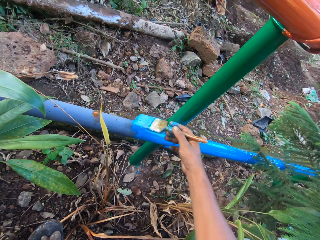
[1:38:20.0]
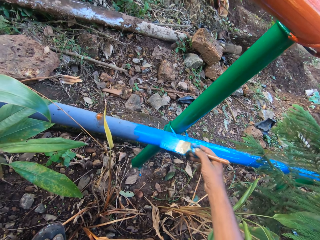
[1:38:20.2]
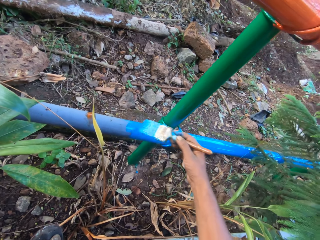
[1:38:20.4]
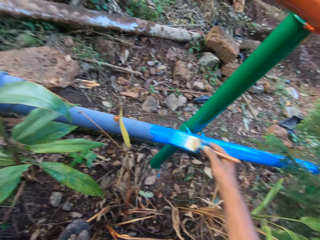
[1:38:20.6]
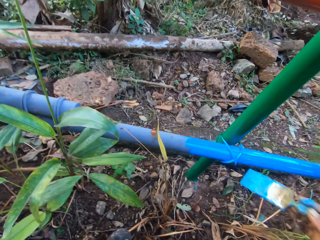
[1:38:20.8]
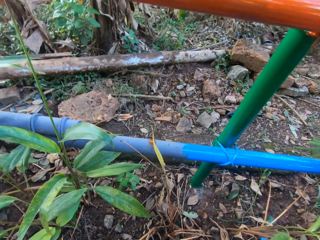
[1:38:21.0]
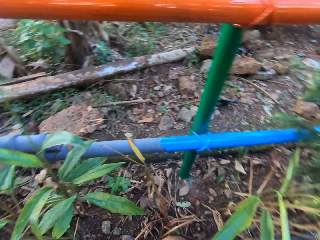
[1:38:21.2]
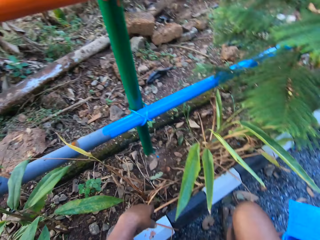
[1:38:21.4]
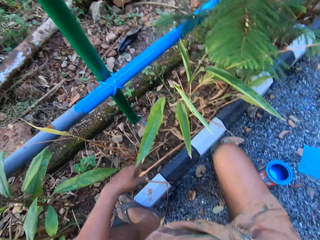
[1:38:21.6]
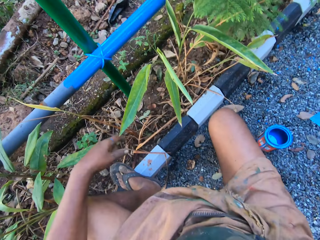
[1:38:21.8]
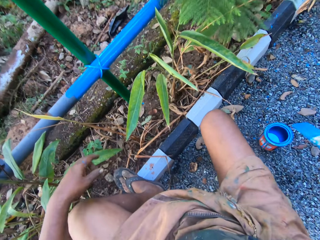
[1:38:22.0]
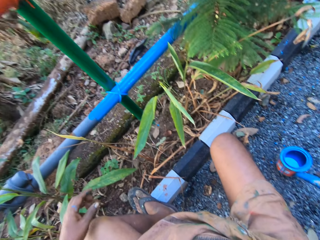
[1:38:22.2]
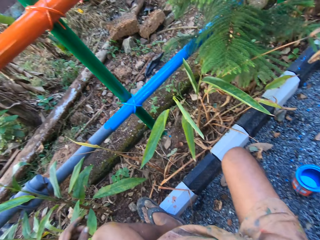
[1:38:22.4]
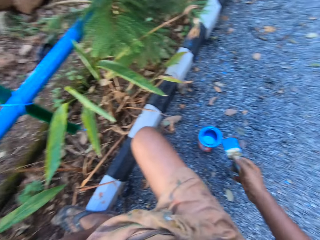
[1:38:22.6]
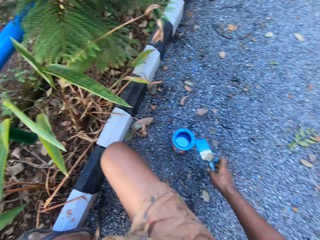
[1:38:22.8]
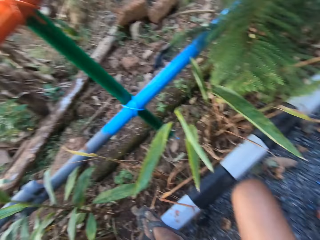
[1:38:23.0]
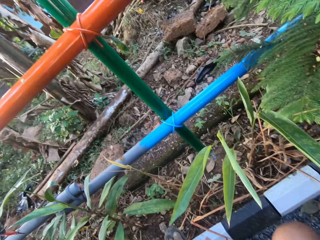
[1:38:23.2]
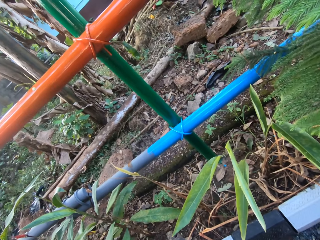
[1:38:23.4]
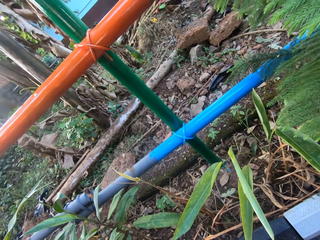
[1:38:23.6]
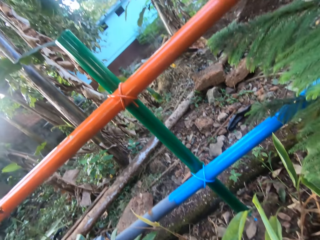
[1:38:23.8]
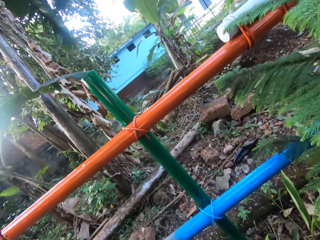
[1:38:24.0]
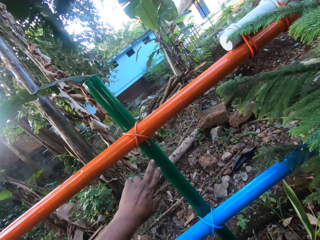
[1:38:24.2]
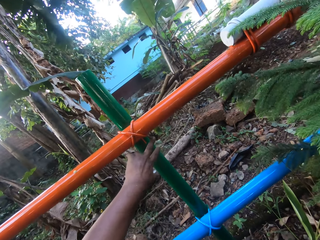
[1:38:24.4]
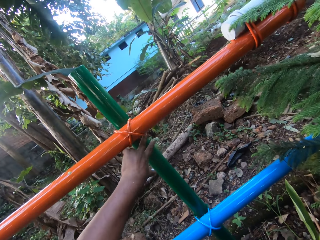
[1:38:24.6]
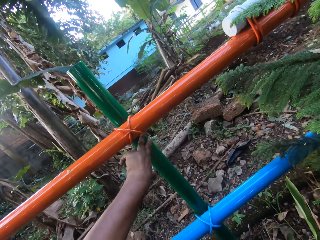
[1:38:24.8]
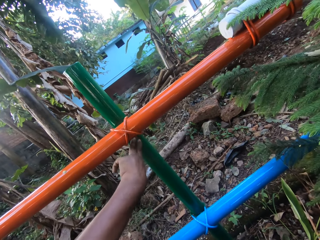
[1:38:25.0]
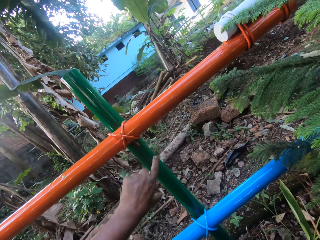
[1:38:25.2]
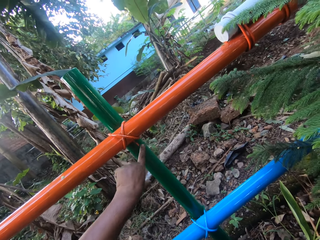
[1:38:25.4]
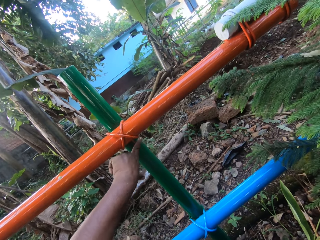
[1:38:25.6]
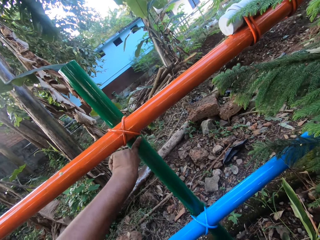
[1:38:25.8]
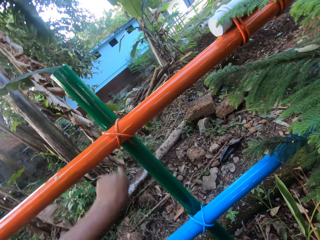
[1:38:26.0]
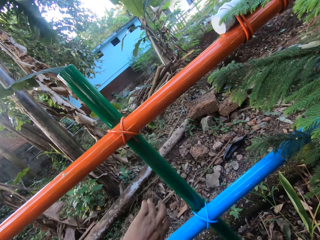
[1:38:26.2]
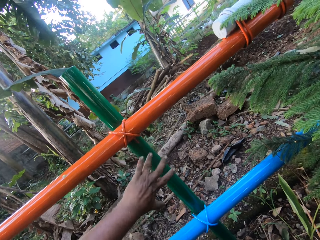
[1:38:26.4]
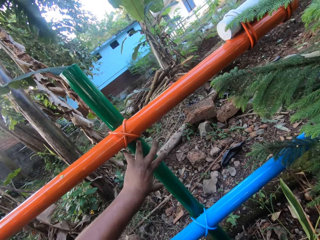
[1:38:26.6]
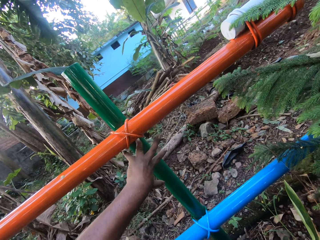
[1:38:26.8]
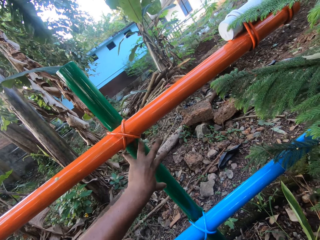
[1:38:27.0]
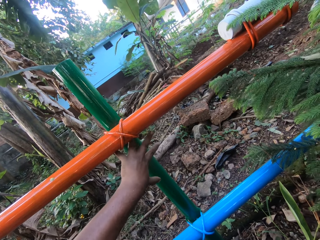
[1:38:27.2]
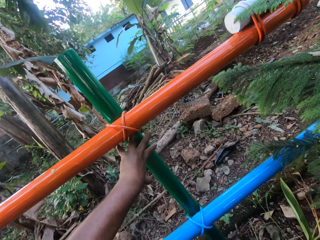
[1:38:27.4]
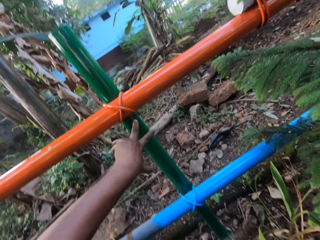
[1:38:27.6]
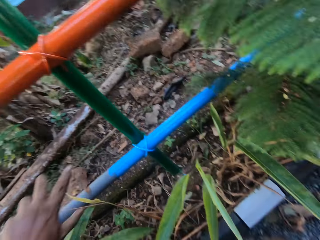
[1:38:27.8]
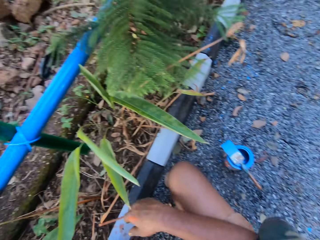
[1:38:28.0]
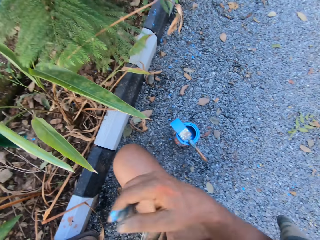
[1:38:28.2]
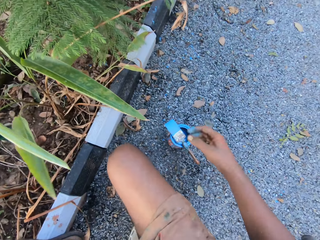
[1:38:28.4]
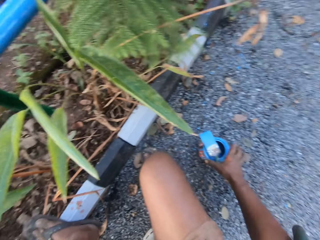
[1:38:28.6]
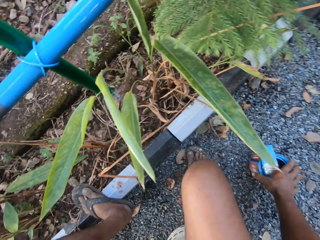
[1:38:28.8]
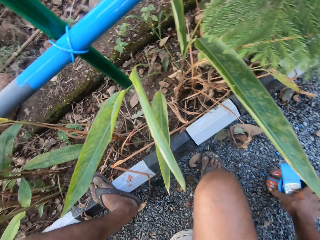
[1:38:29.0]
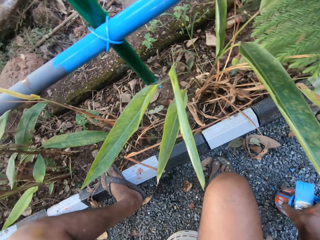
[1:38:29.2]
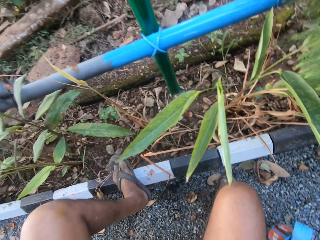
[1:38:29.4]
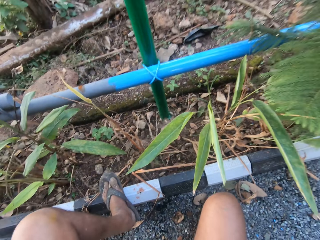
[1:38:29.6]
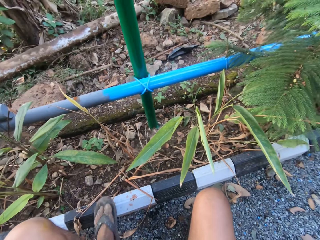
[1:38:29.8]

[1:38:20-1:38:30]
The camera wearer looks around. They dip the painting brush in the paints. They touch the metal rod. They pick up a paint can.

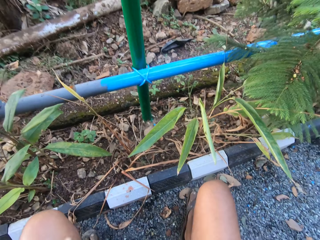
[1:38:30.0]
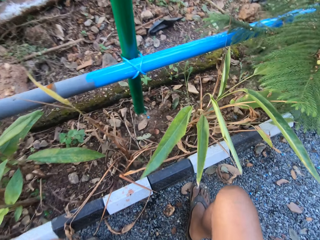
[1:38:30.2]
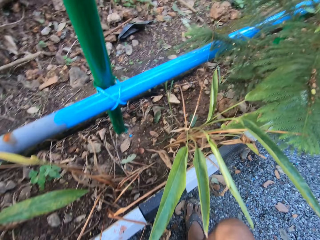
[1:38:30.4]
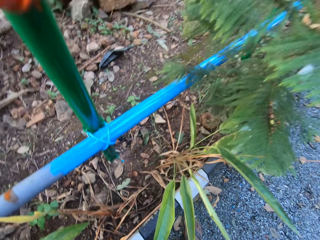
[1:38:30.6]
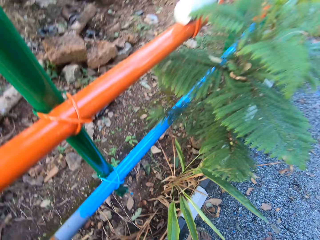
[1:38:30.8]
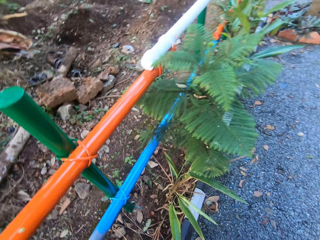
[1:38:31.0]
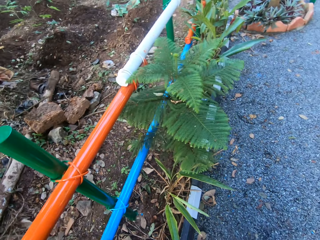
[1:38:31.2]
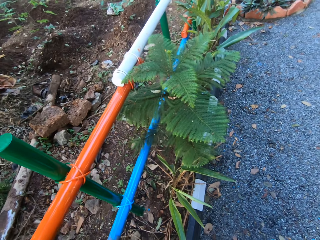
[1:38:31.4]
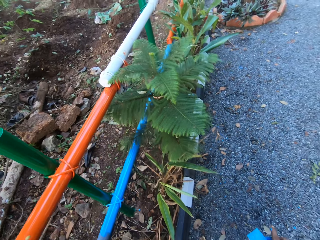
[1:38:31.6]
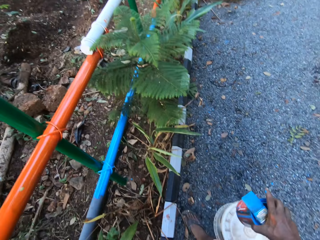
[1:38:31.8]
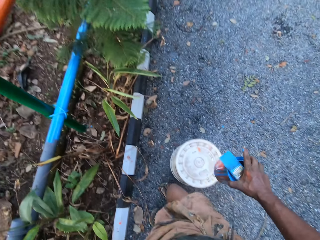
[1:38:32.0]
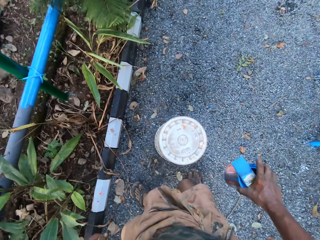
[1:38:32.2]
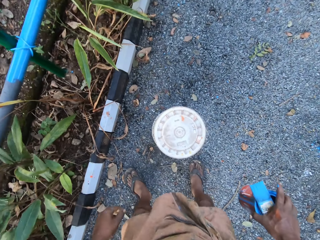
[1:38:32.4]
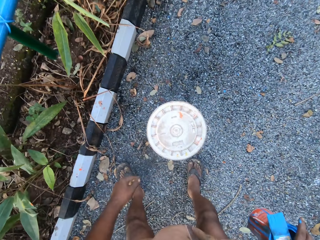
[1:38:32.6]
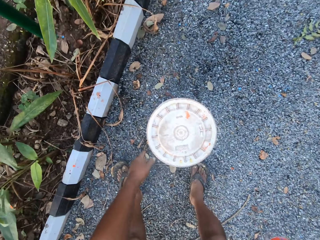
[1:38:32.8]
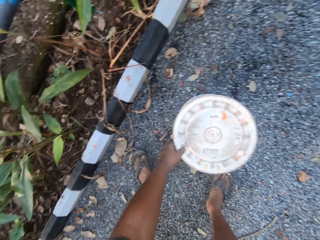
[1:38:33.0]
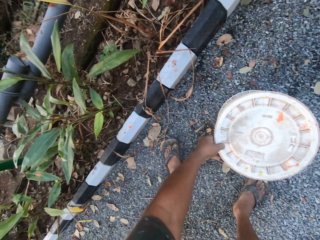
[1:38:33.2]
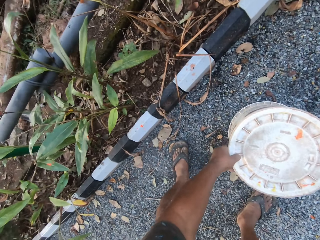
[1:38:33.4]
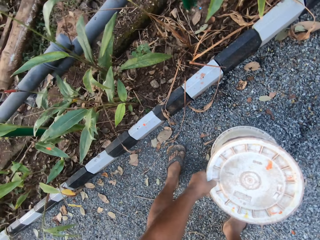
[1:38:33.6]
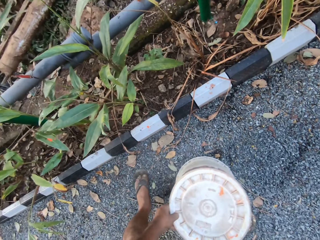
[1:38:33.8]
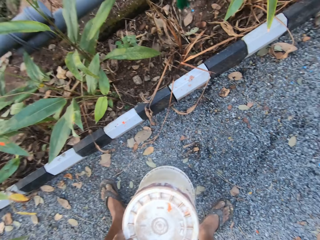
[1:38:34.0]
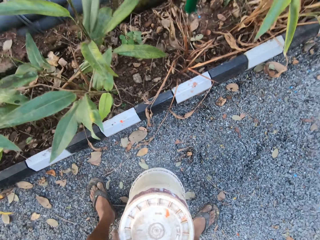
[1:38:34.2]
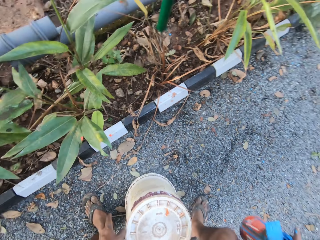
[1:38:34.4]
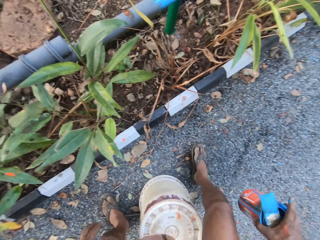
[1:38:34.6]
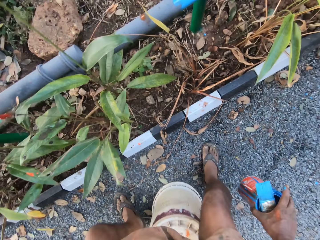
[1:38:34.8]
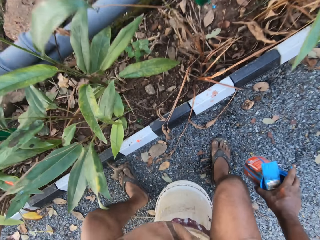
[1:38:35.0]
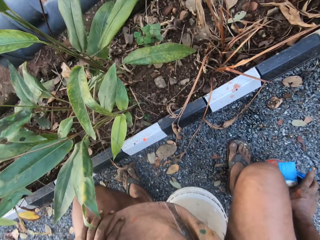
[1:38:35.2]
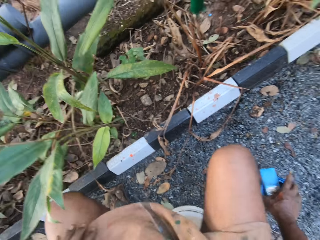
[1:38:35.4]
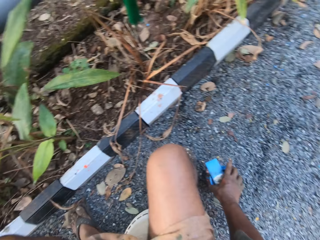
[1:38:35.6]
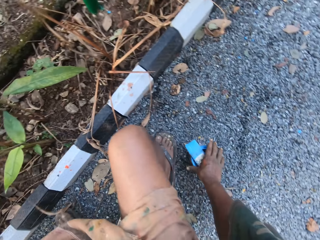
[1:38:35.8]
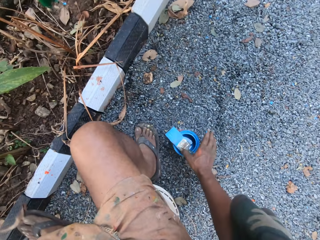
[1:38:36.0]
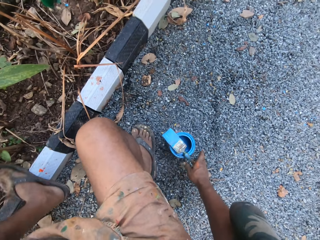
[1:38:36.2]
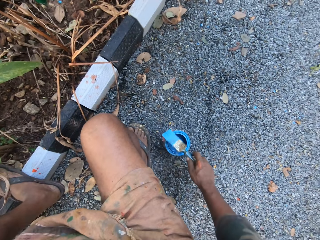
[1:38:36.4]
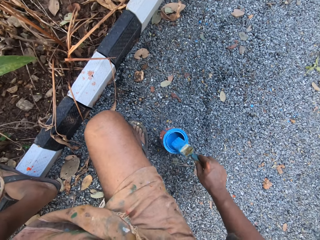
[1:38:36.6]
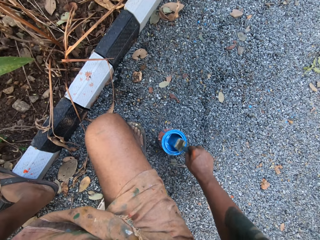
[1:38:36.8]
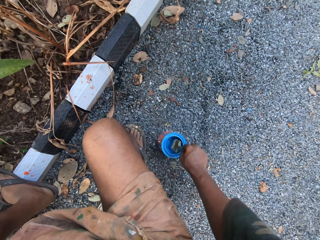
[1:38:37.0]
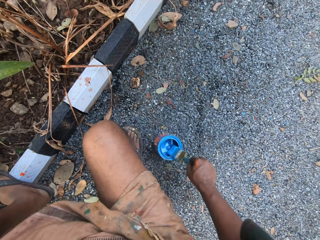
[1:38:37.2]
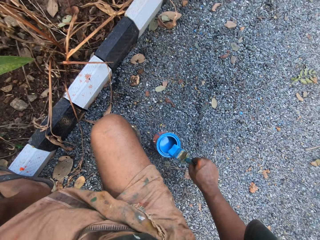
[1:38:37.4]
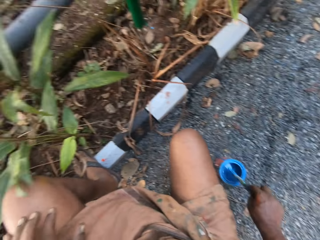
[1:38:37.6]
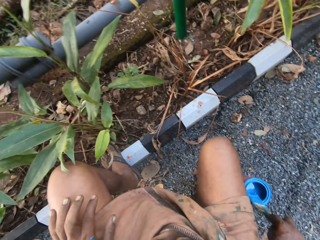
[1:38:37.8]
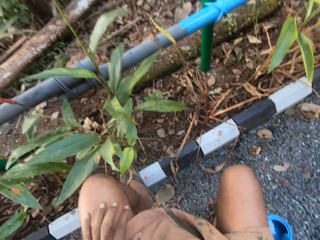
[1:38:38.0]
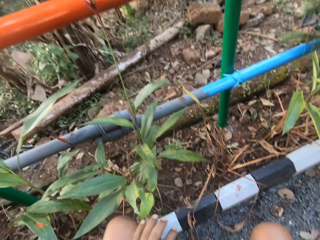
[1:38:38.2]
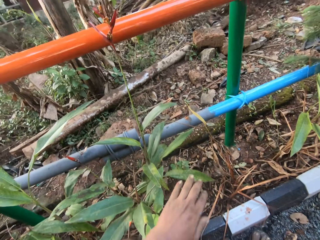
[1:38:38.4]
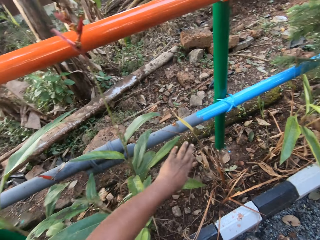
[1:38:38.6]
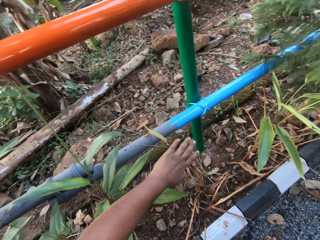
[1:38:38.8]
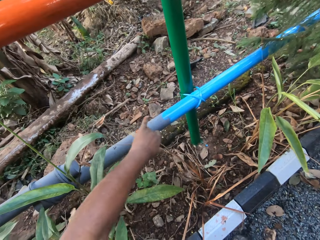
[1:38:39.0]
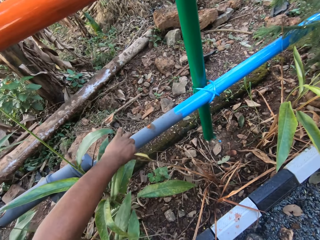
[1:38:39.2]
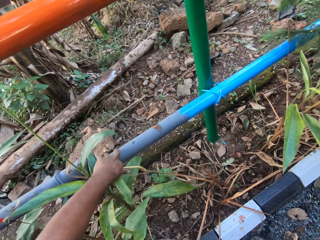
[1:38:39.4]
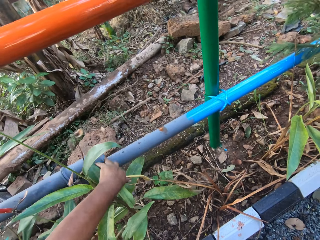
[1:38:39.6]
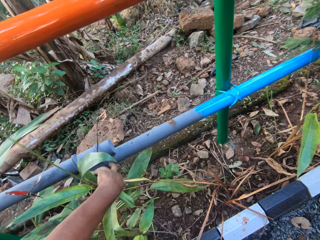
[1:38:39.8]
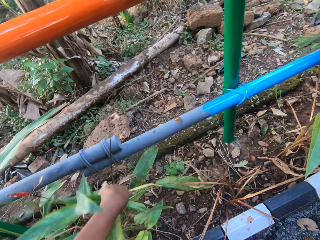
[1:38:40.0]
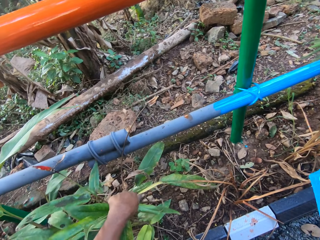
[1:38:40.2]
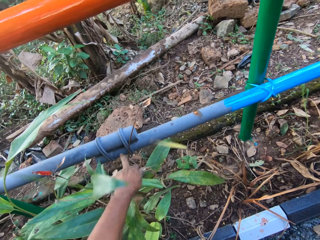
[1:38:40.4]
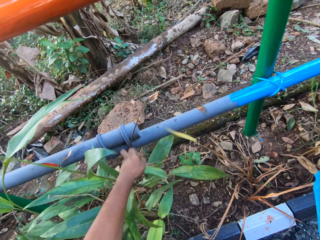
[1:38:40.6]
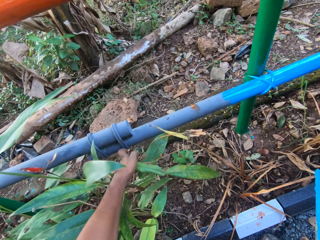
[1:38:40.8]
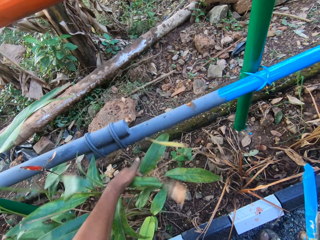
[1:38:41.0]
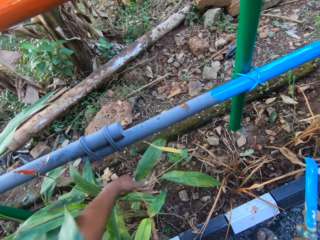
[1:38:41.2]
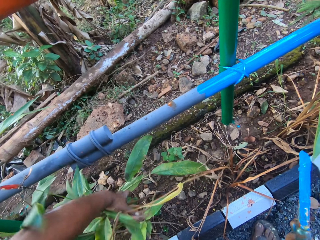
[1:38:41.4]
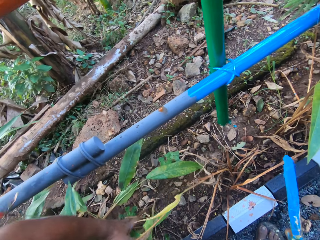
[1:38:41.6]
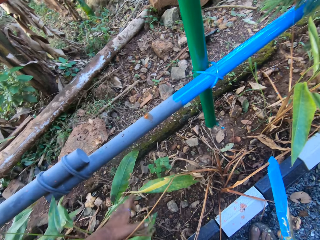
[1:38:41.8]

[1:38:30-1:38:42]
The camera wearer looks around. They carry the painting can. They move a container. They take a bucket. They sit on the bucket. They drop the paint can. They pick up a paint brush and dip the paint brush in the paint. They hold plants.
